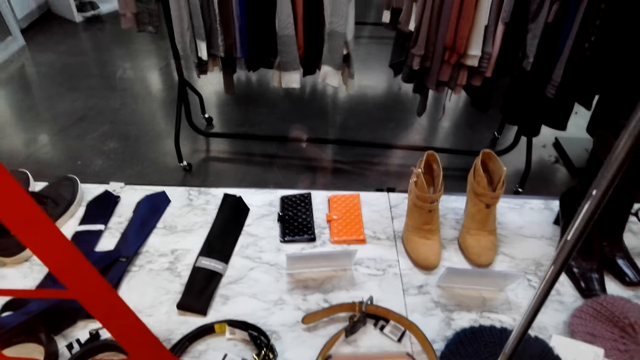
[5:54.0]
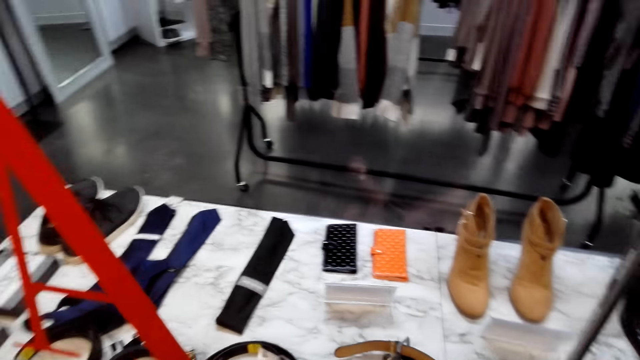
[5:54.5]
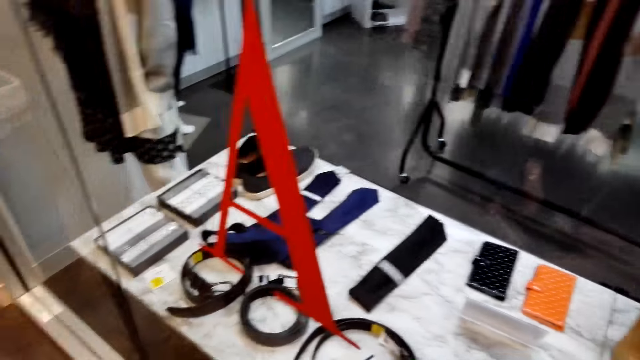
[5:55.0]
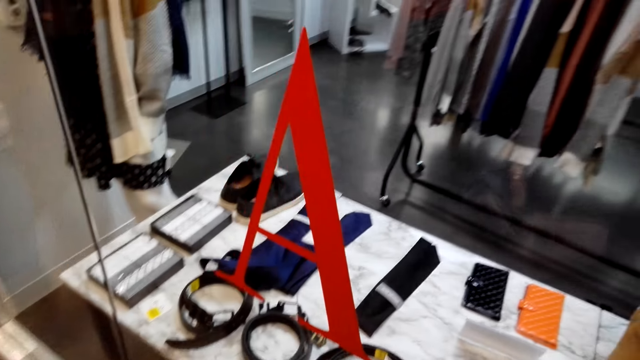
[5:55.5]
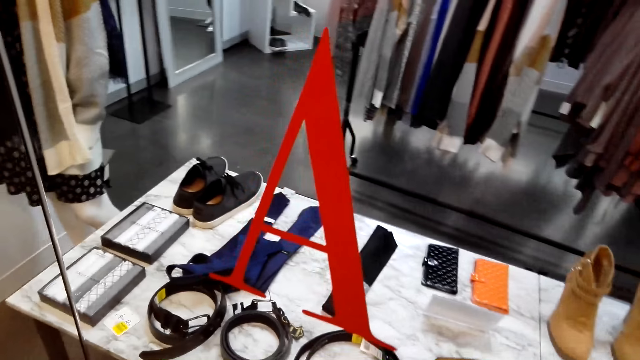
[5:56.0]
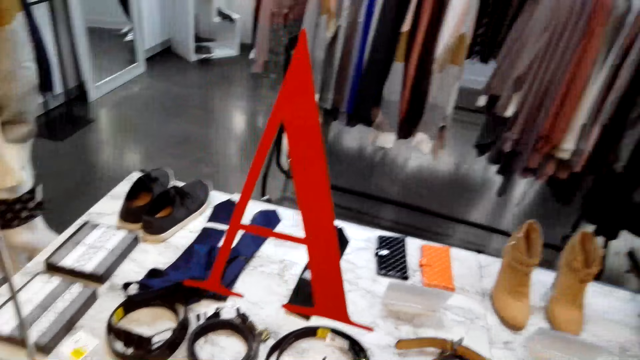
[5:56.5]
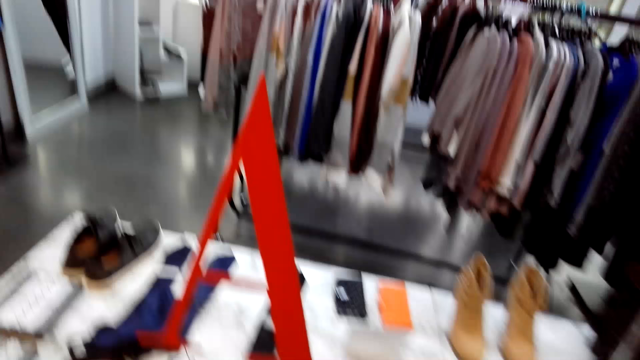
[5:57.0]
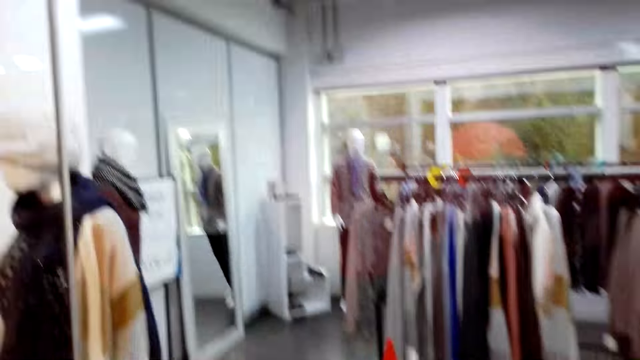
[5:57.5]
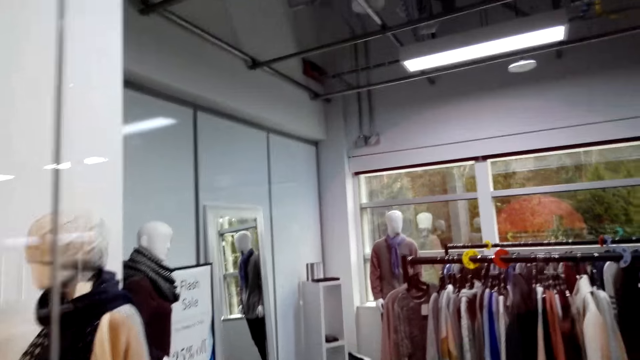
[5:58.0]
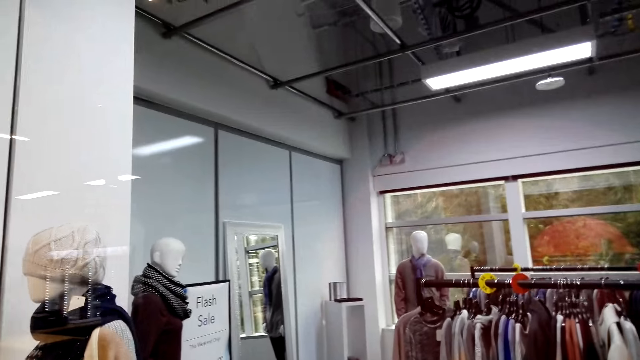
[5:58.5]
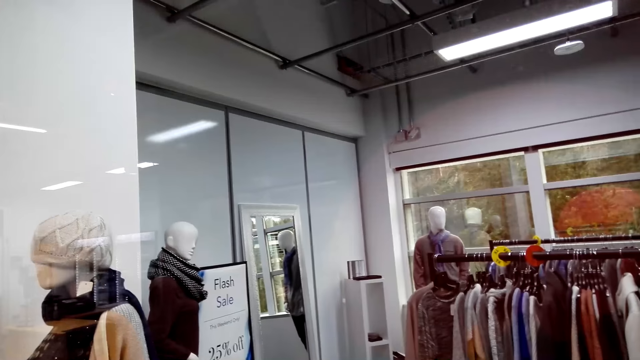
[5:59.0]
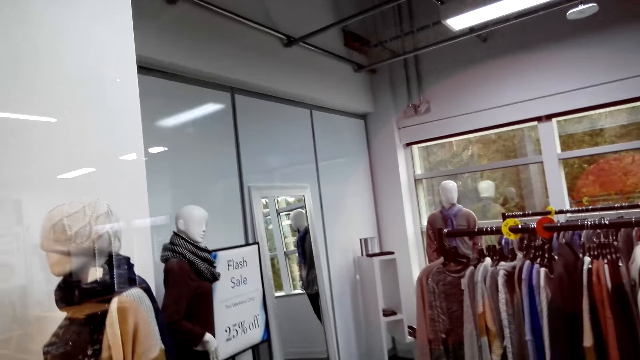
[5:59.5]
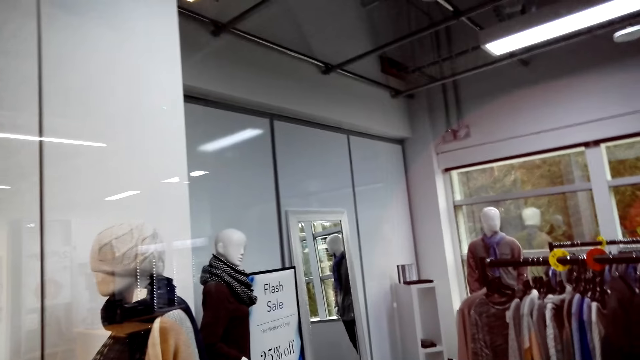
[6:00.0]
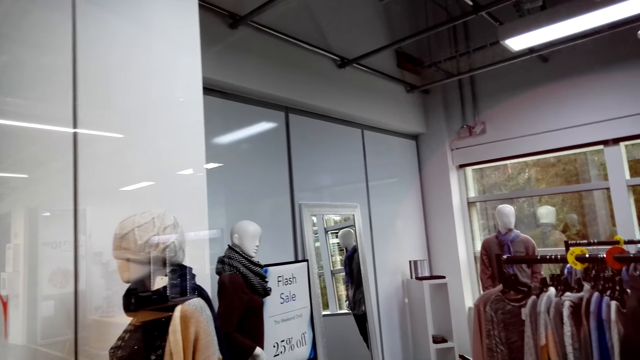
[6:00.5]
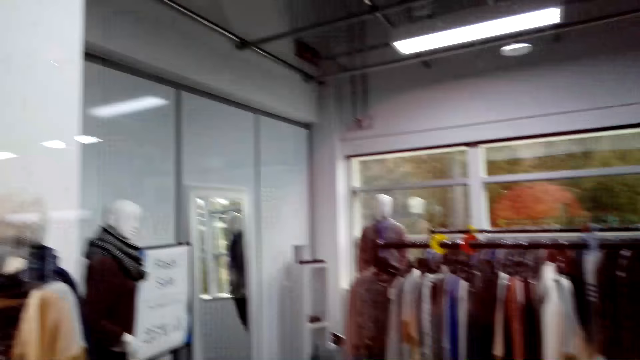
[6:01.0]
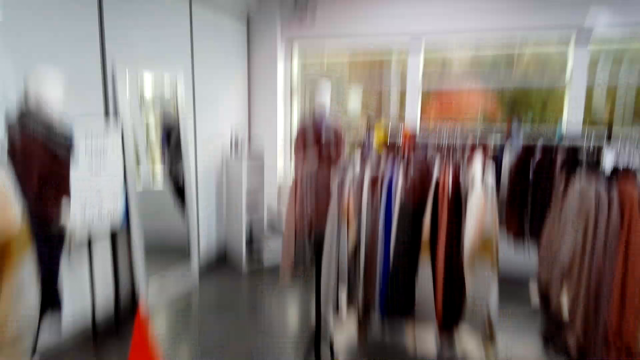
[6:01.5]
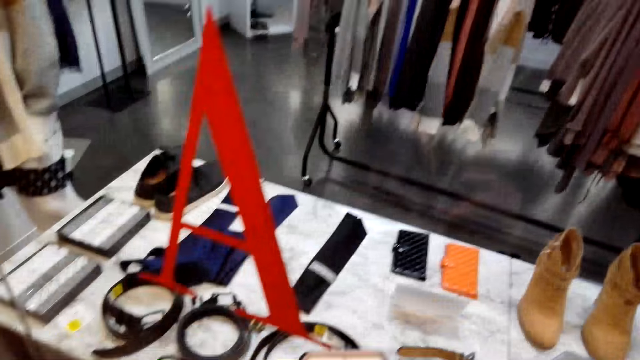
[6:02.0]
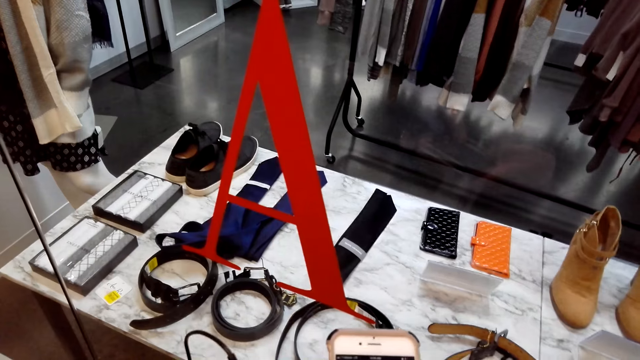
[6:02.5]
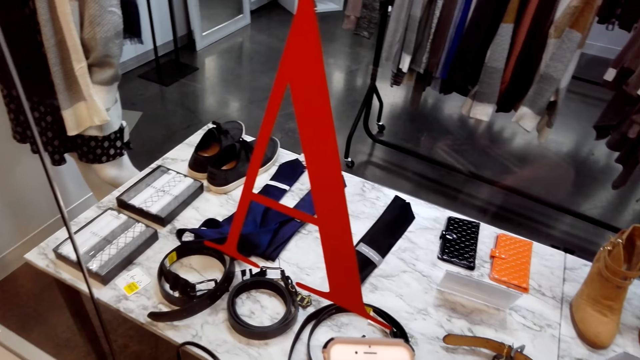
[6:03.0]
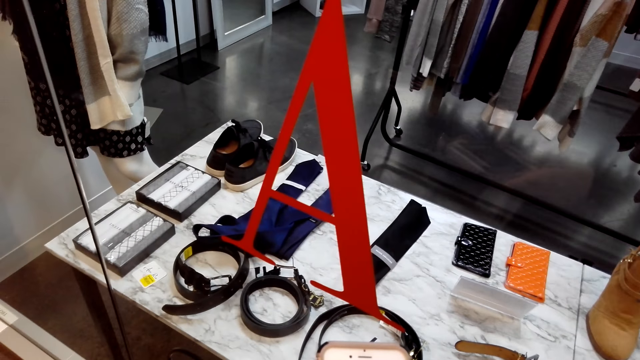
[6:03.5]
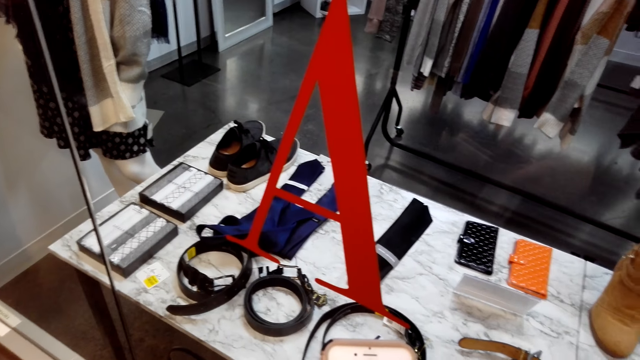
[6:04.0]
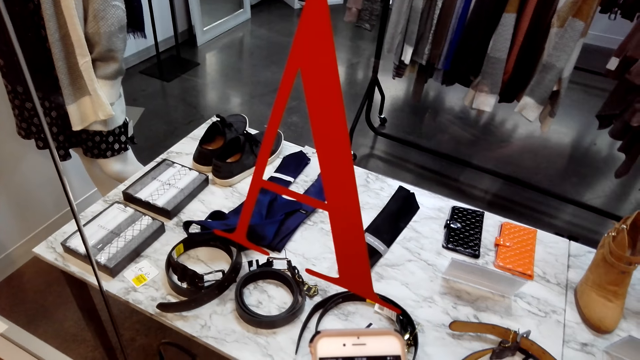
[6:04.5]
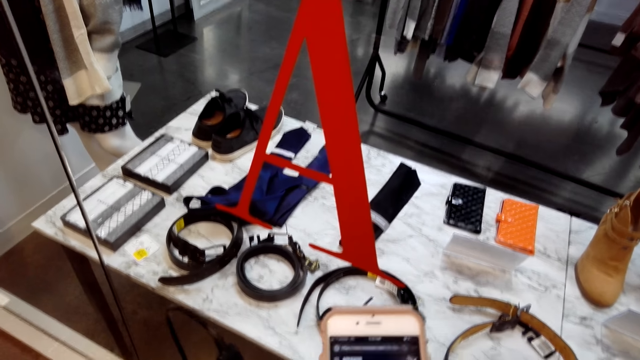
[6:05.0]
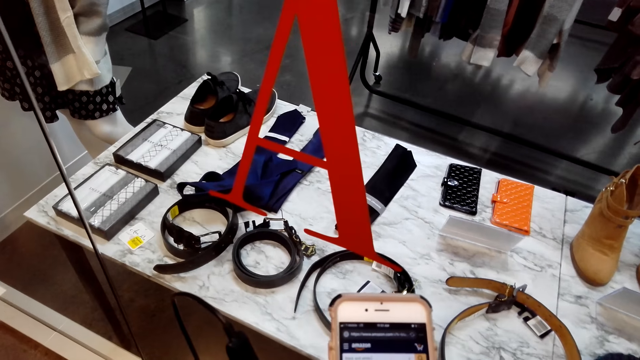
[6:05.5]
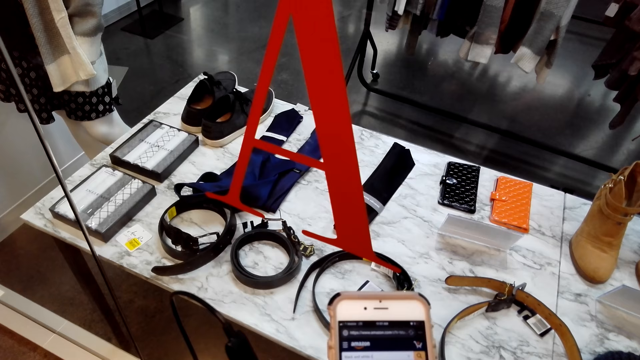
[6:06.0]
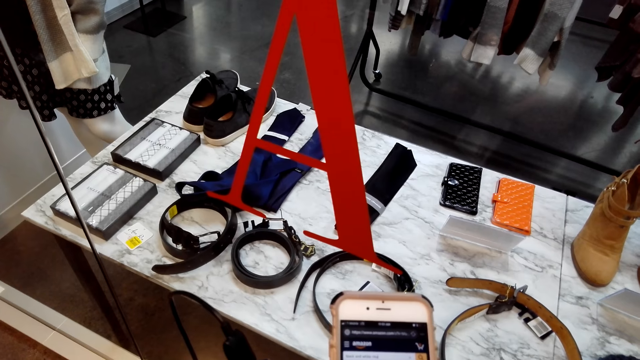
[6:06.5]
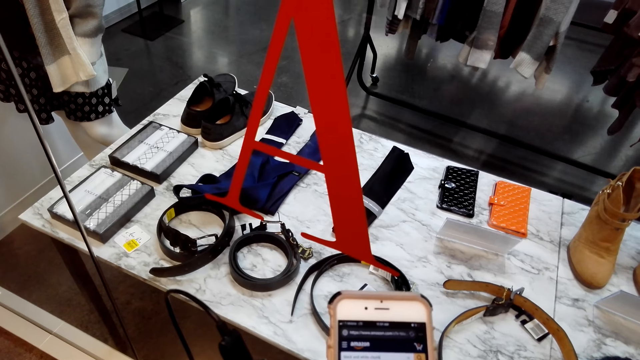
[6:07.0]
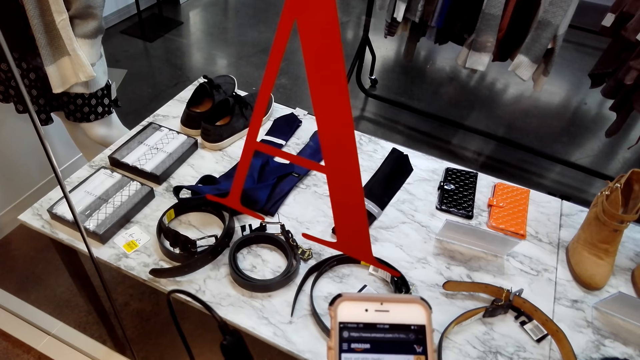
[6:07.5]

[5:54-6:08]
The camera wearer stares around the shop. They operate the phone in the shop. They press the phone.

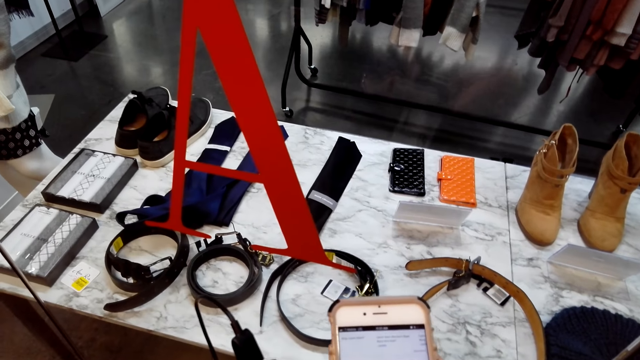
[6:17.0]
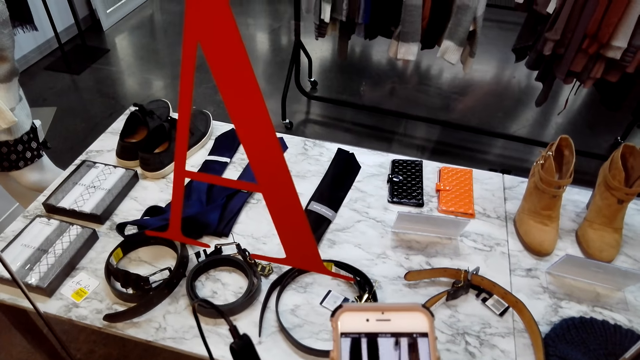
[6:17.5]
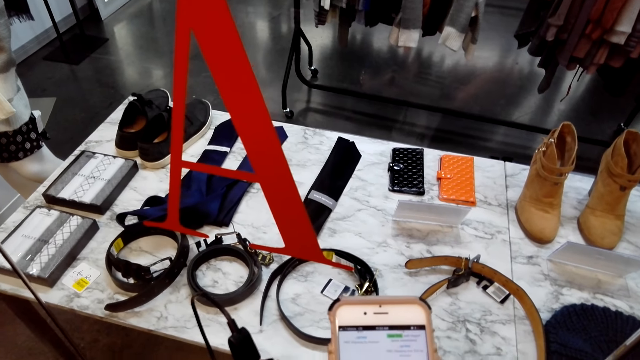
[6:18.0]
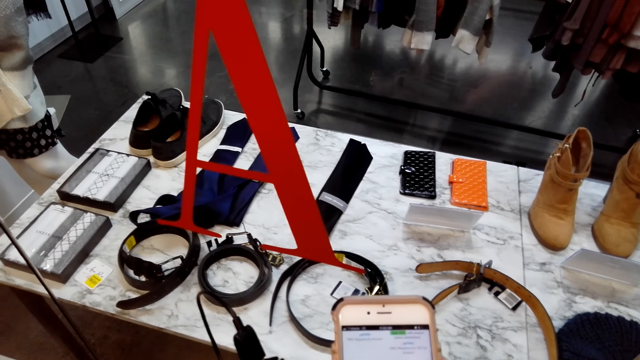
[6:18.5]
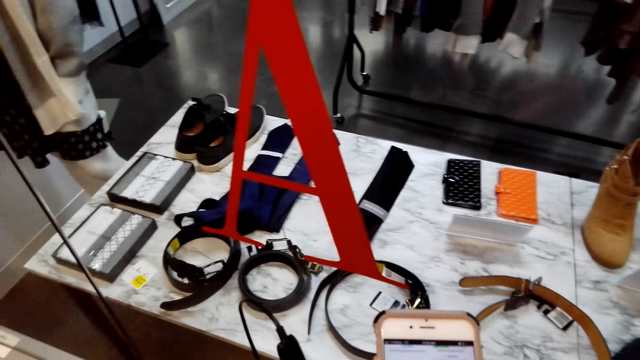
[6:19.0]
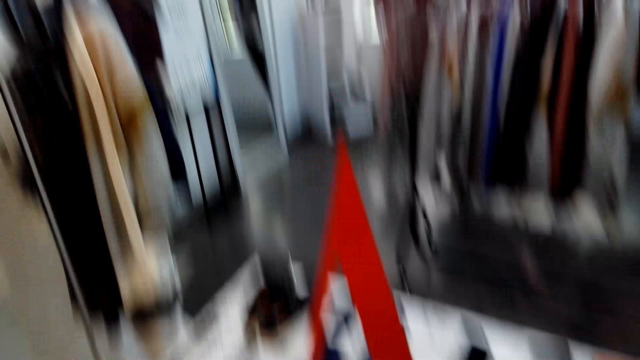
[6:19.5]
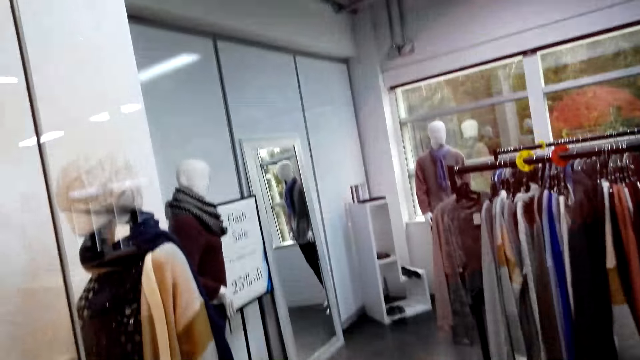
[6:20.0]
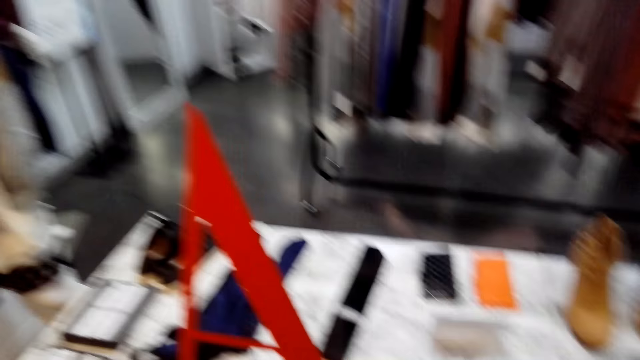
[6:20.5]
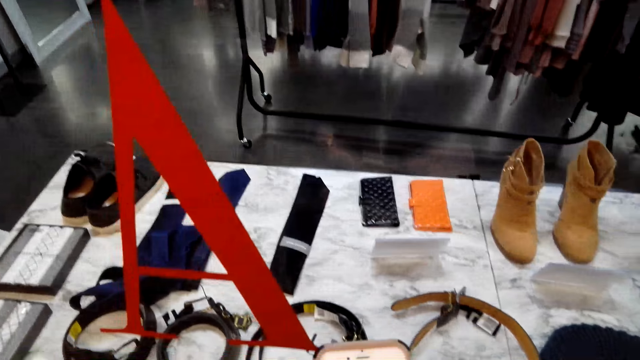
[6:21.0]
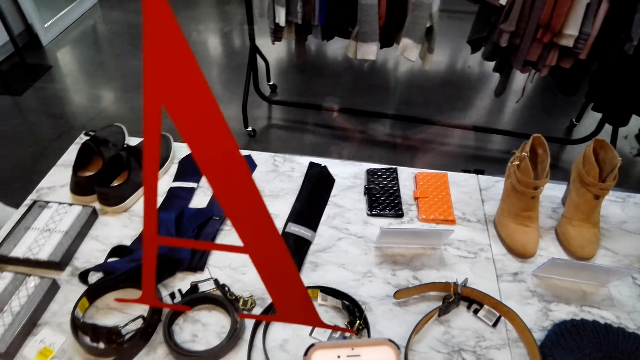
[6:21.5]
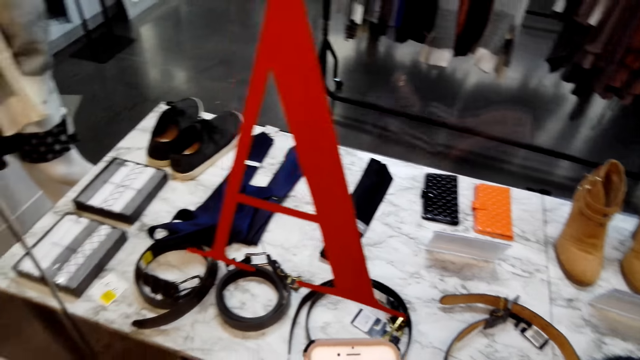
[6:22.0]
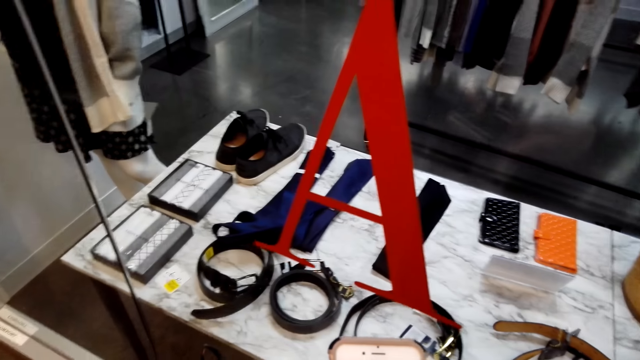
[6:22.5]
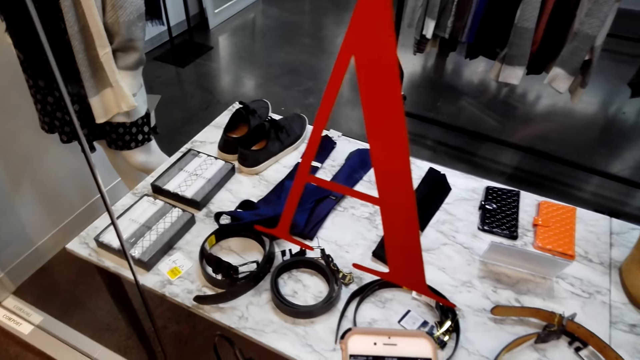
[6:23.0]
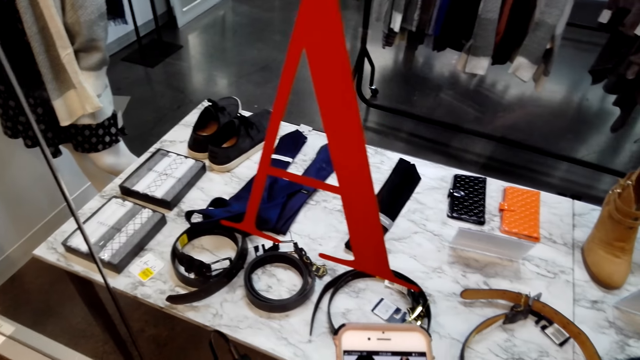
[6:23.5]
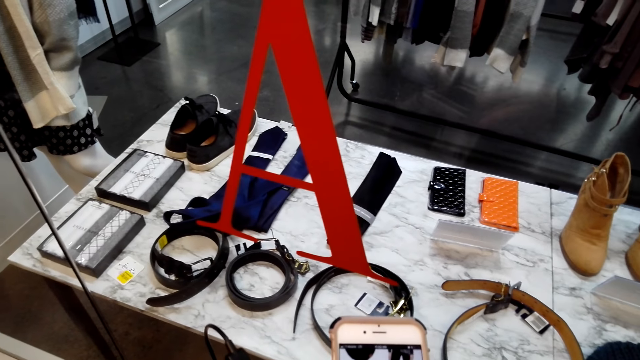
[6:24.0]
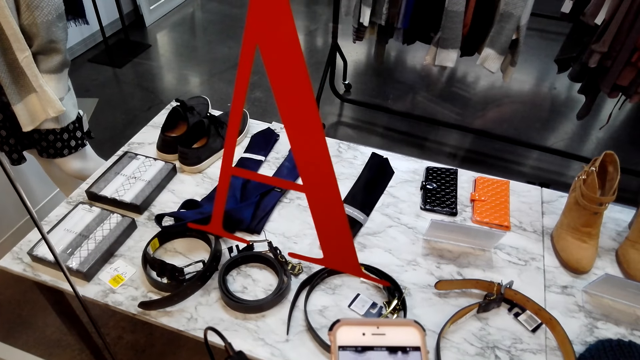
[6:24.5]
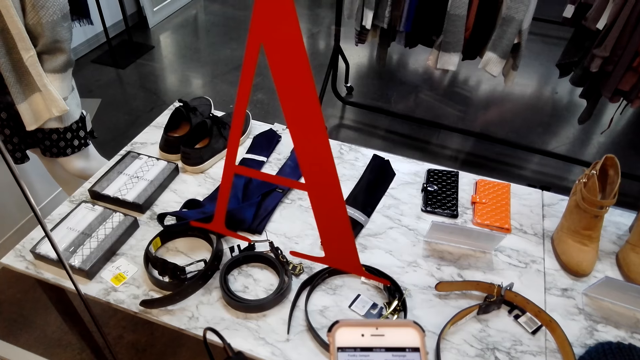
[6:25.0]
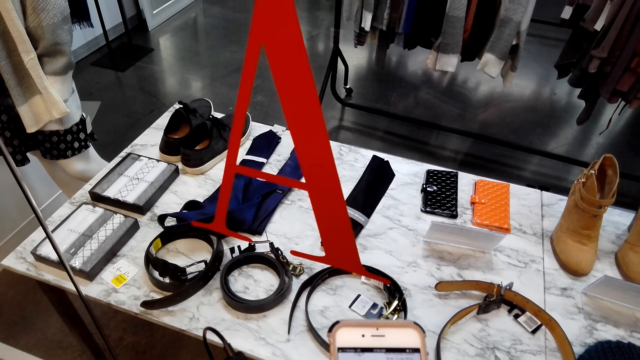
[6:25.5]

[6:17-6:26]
The camera wearer stares around the shop. They operate the phone in the shop.
